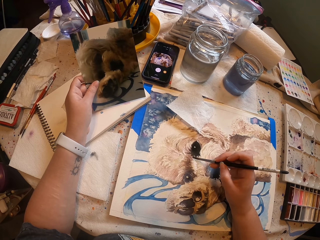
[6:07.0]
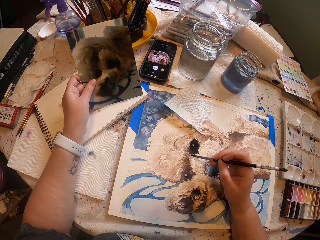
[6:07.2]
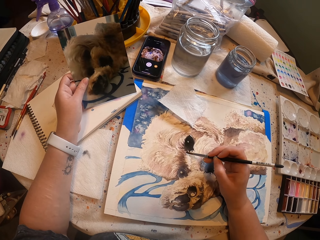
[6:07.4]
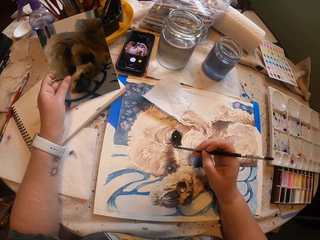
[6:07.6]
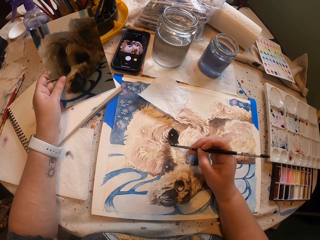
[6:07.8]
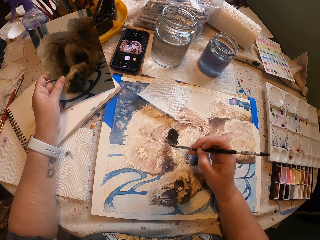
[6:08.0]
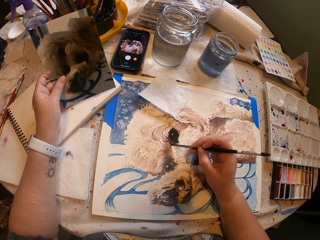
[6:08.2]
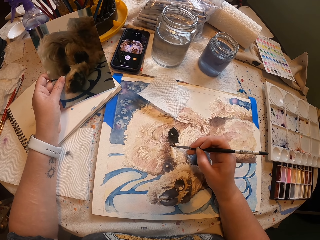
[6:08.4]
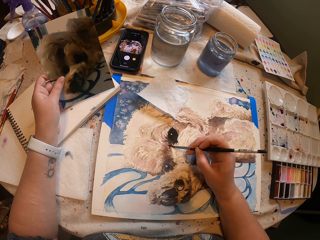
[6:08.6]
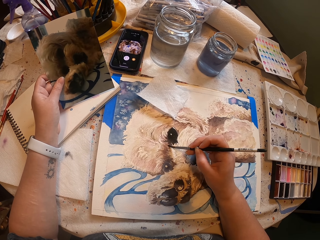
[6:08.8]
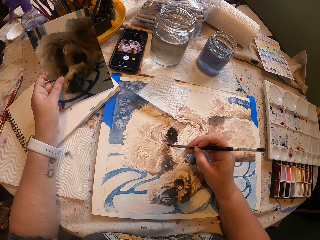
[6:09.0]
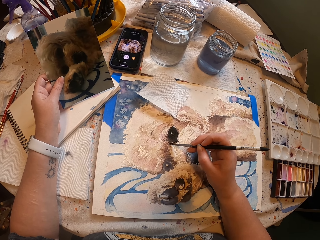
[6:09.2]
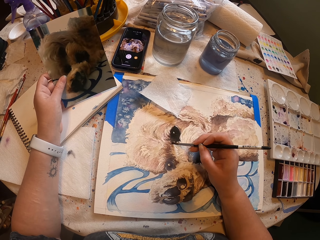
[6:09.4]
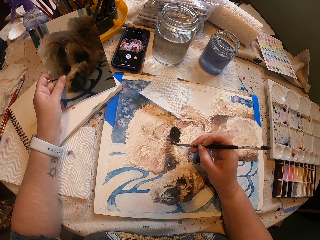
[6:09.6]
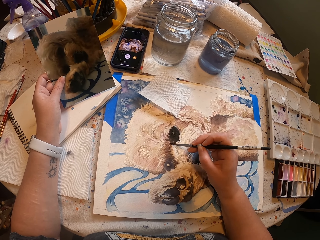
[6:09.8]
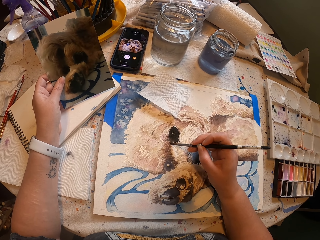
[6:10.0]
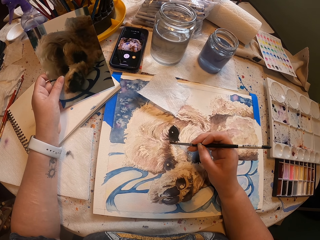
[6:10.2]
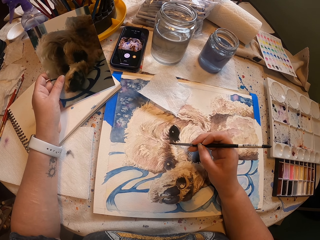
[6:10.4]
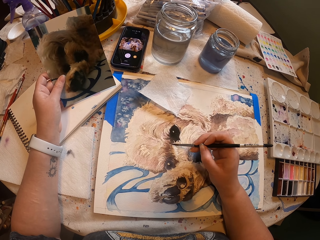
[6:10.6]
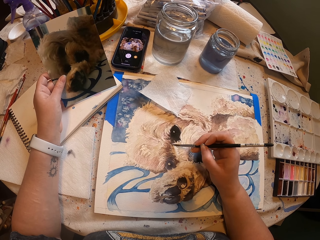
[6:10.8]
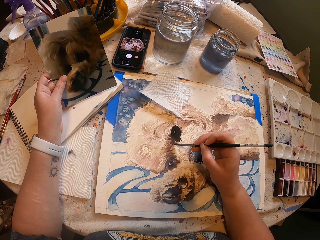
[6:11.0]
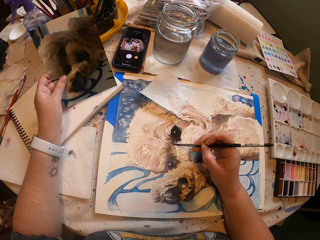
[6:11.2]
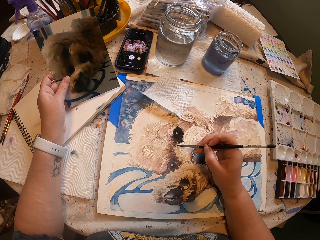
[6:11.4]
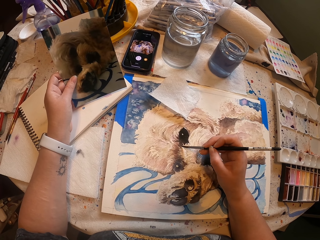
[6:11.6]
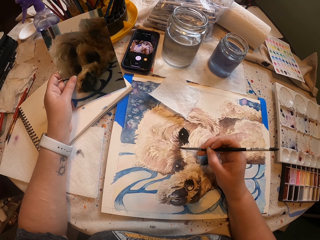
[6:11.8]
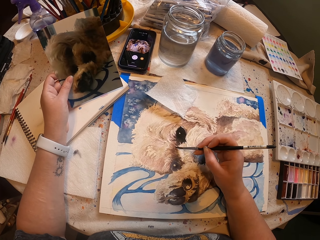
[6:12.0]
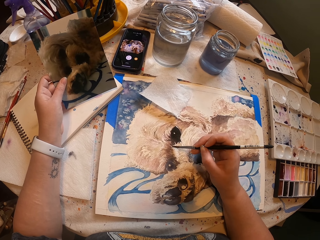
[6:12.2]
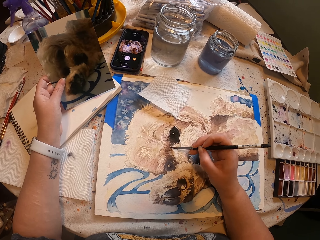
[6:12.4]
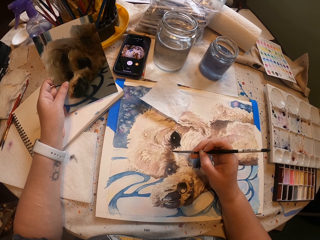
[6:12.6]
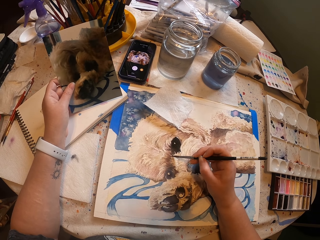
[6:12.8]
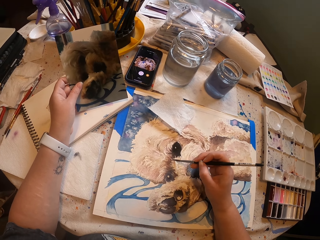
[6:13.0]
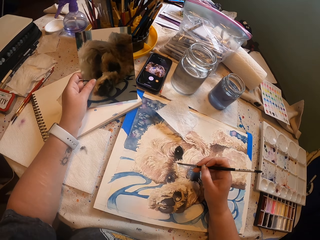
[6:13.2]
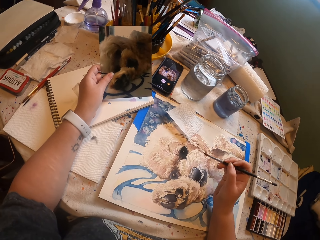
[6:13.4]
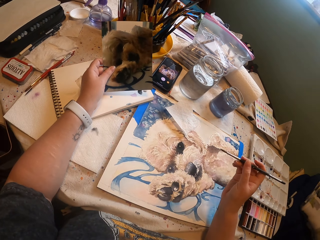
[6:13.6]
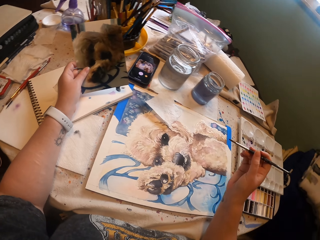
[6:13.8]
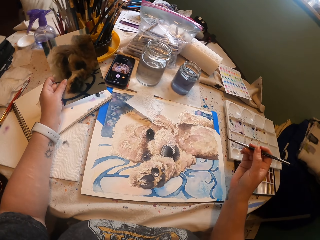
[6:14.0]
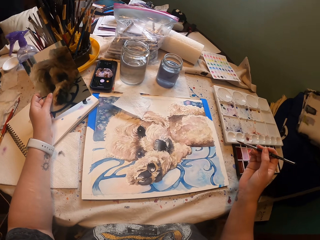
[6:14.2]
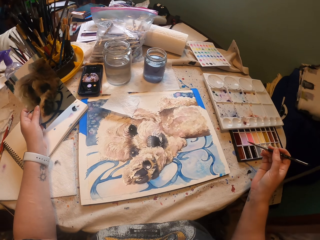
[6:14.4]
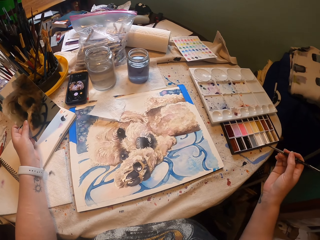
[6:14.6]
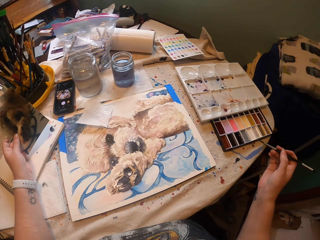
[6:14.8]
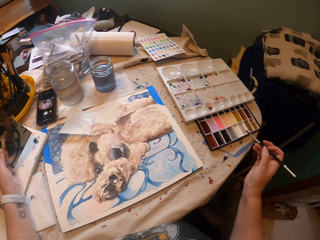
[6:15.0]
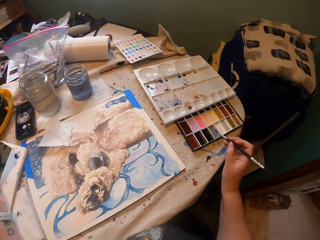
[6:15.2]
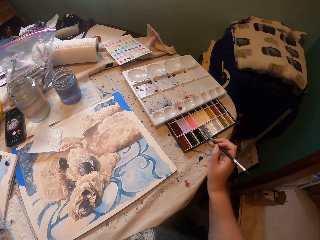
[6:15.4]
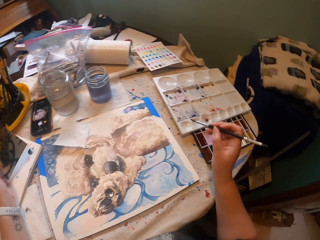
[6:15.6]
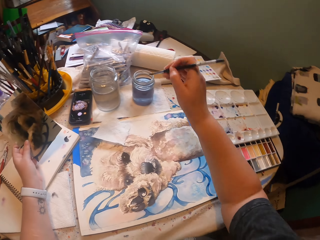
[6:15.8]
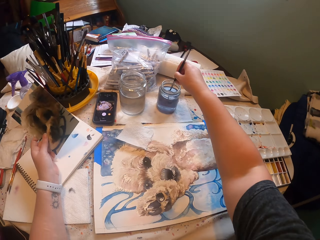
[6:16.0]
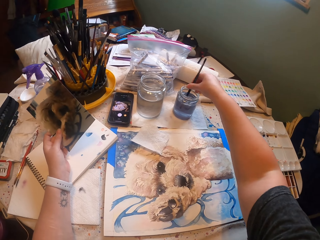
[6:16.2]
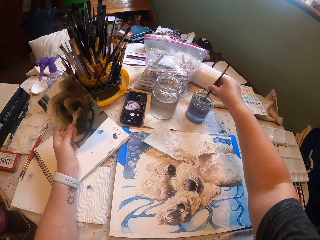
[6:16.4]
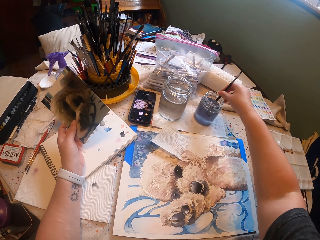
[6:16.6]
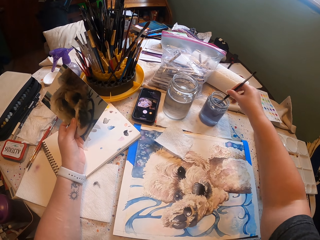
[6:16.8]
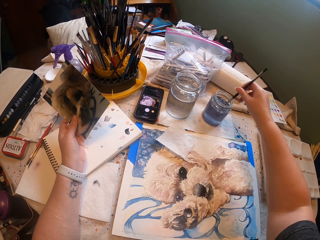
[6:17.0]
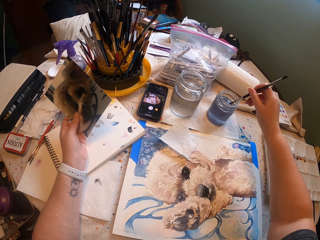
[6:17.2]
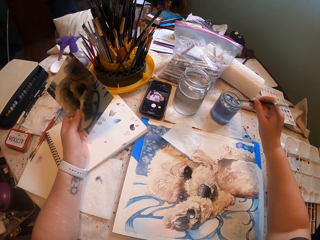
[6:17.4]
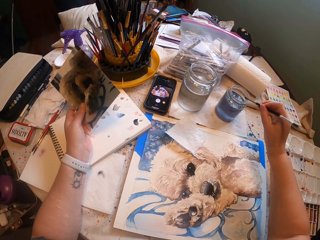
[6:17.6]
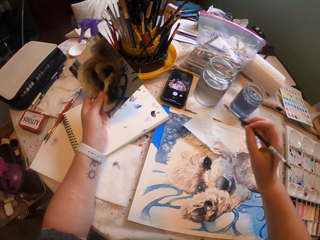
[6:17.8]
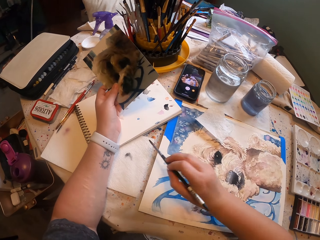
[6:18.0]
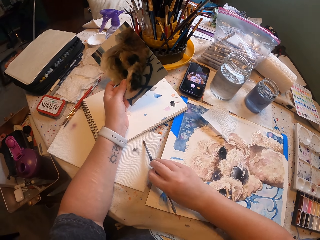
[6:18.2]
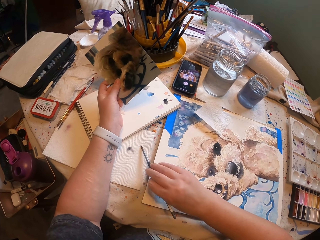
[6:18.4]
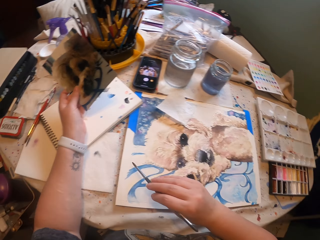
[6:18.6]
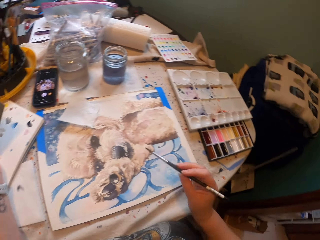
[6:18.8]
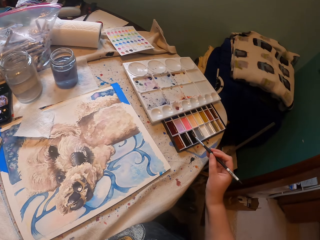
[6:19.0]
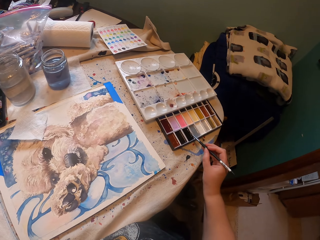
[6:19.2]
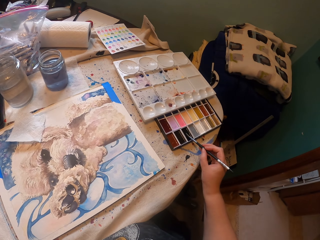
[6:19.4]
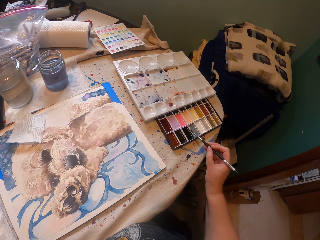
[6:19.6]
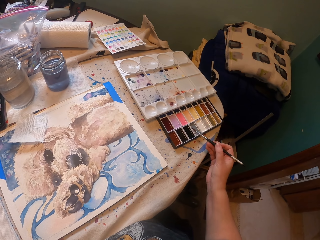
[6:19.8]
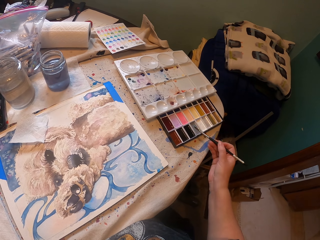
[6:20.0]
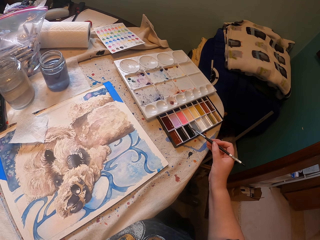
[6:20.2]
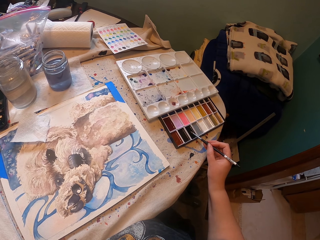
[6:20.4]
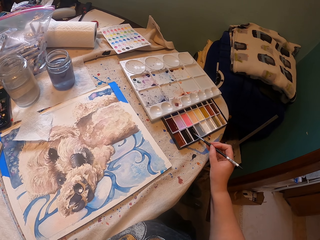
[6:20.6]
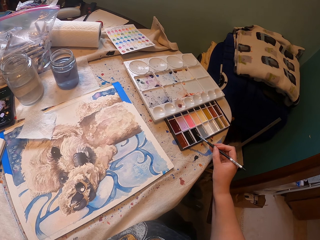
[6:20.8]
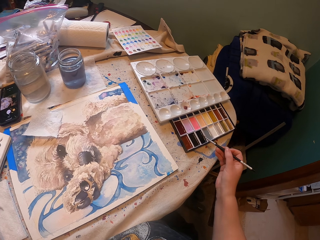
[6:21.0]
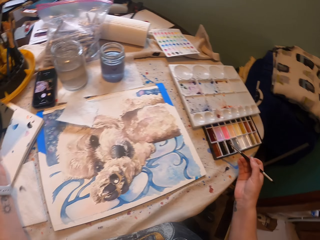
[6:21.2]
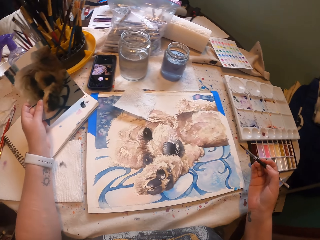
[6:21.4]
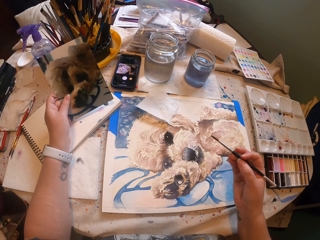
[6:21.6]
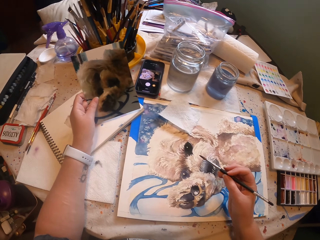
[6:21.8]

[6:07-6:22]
The camera wearer paints a portrait using a paintbrush. They stare at the picture on the painting board. They dip the paint brush inside the paint jar, in water. They wipe the paint brush on the tissue paper. They dip the paint brush in the palette, in paint.

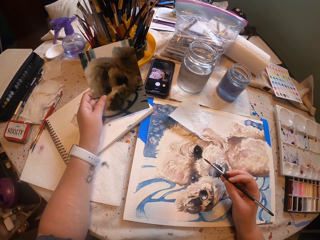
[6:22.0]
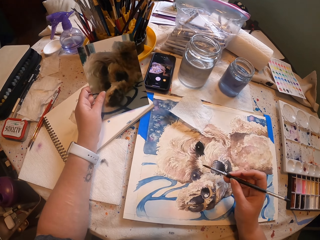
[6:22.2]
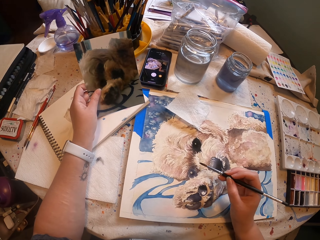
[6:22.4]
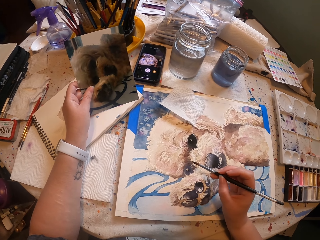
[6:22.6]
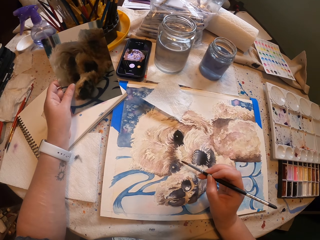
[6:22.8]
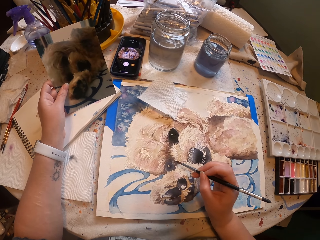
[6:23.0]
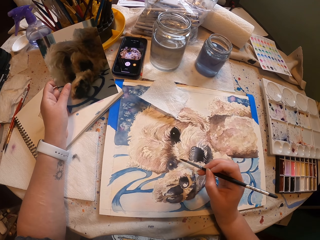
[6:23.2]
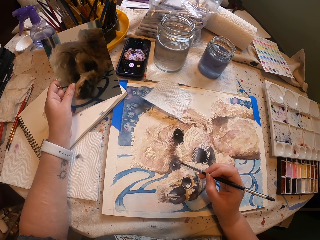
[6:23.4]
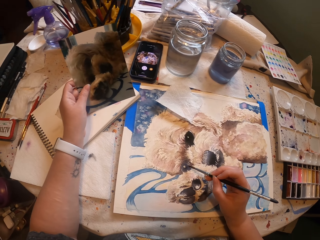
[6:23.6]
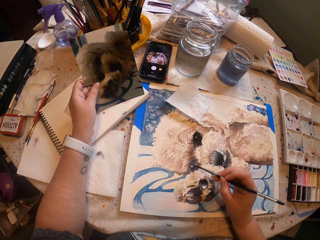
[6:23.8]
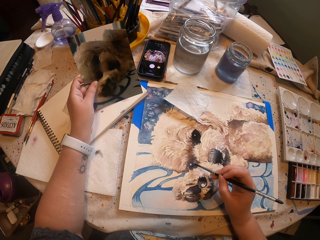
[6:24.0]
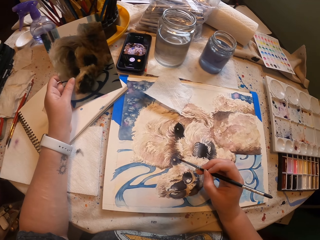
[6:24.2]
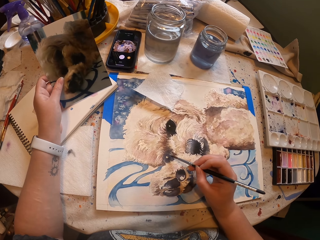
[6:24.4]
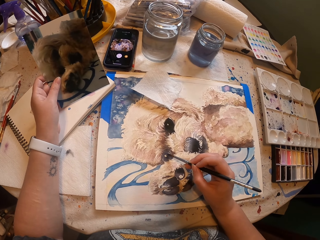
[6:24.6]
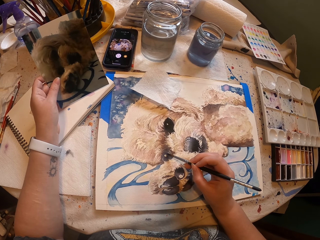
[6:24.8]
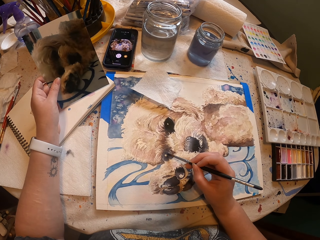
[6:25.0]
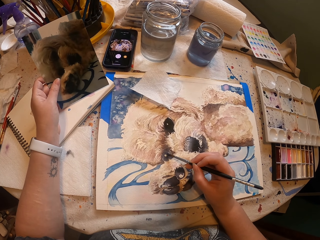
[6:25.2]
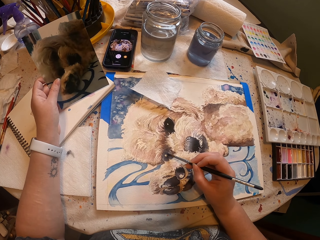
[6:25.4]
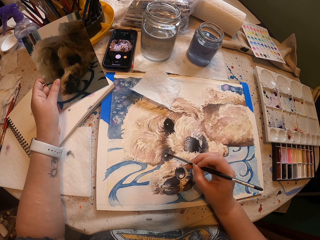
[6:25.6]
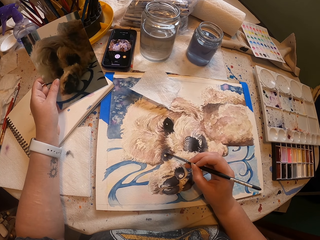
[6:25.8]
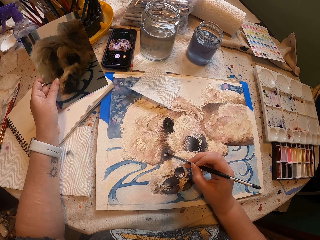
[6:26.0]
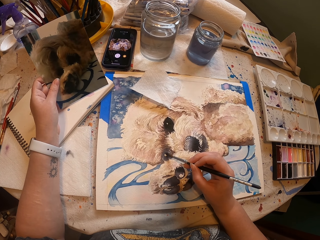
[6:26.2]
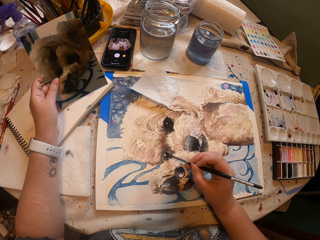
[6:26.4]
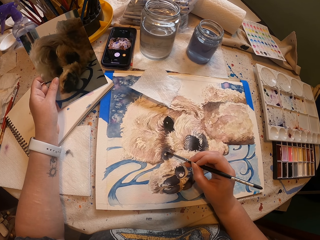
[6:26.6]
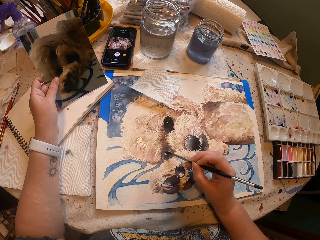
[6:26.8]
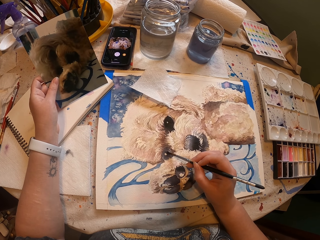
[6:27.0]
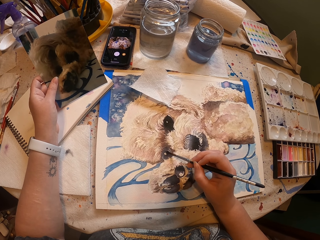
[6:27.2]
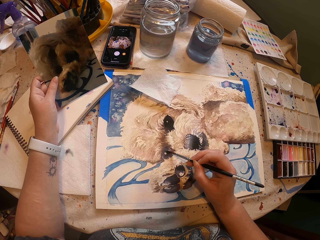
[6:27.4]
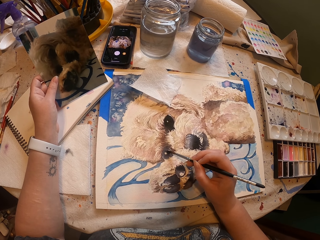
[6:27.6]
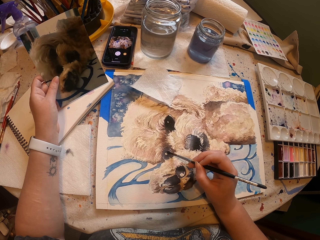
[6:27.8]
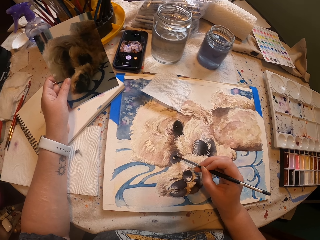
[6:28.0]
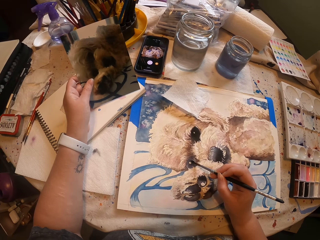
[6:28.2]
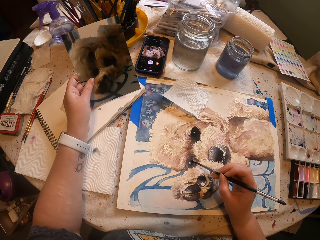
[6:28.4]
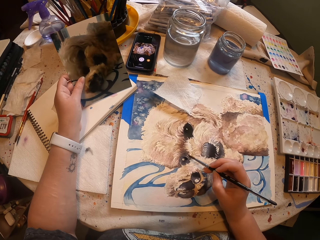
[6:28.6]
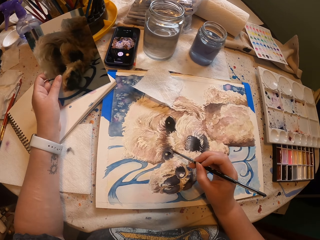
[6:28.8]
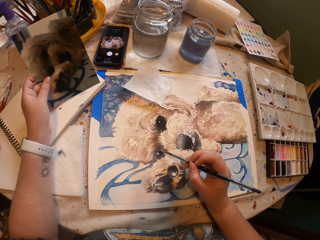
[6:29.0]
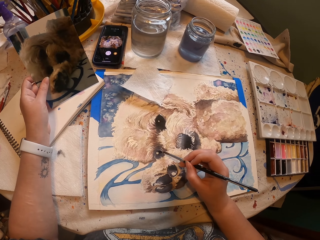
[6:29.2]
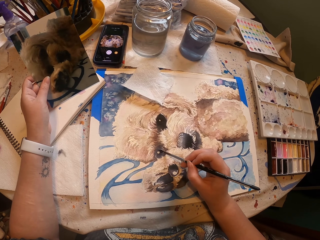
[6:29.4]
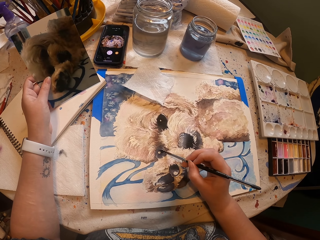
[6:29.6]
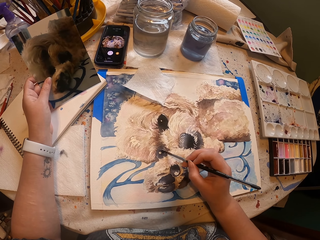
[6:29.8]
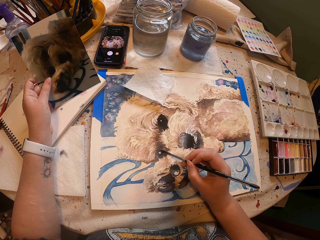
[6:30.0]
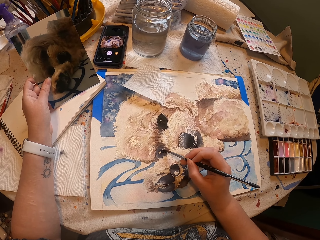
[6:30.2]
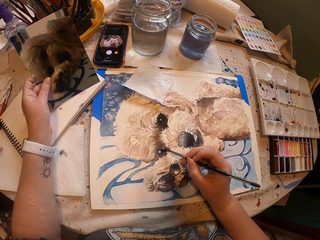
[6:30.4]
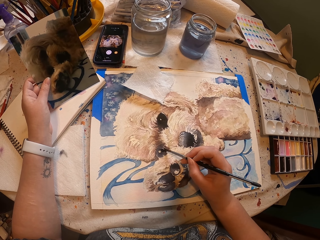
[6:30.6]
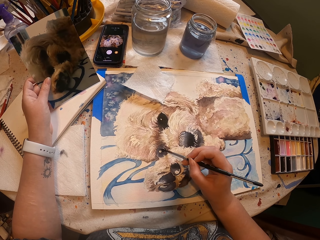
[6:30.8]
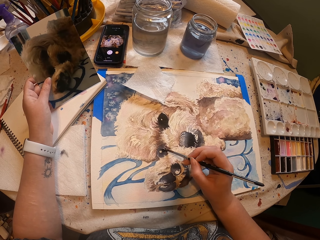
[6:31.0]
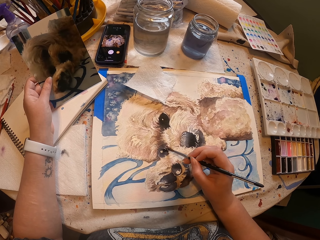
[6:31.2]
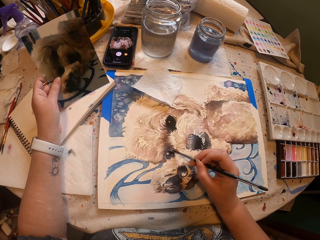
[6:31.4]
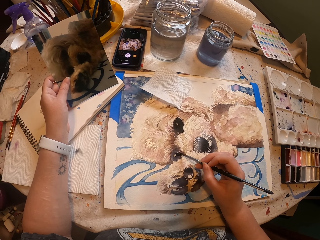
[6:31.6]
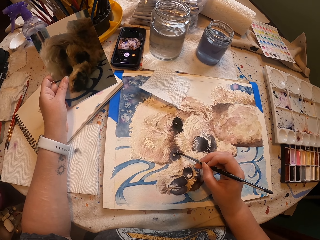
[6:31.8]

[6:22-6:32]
The camera wearer paints the picture with a paint brush on the painting board. They paint a portrait using a paintbrush.
